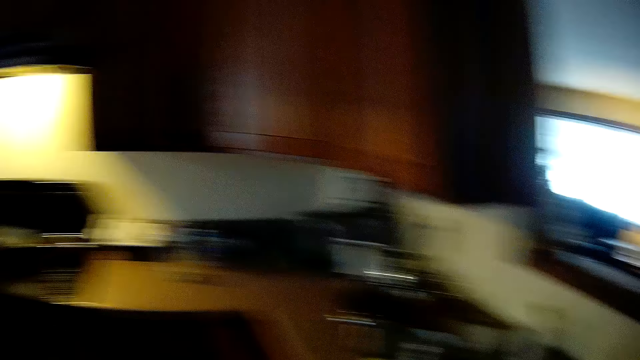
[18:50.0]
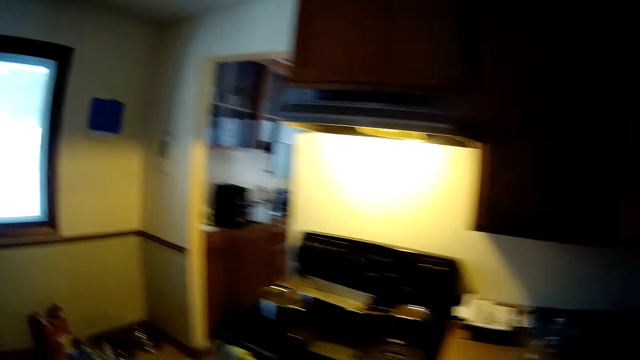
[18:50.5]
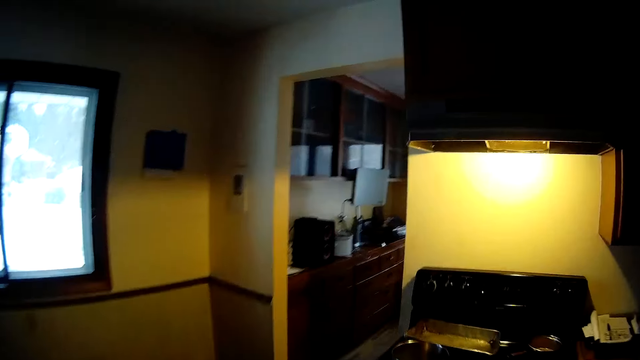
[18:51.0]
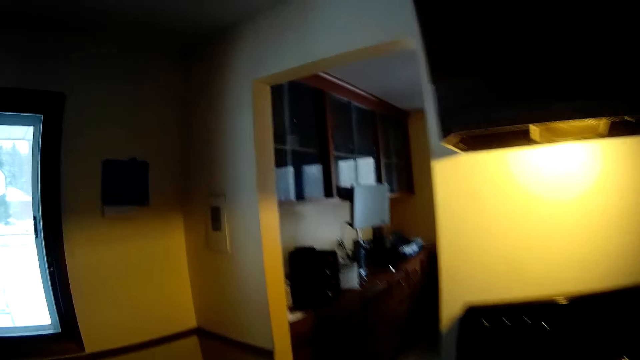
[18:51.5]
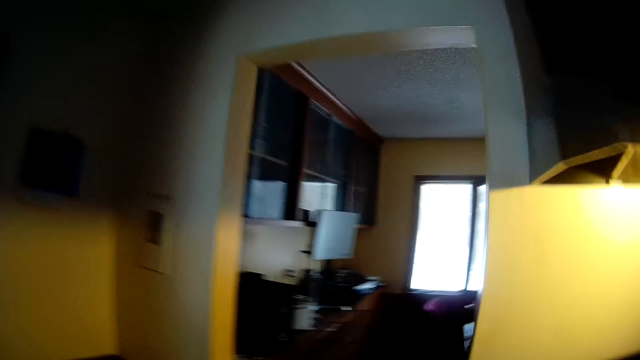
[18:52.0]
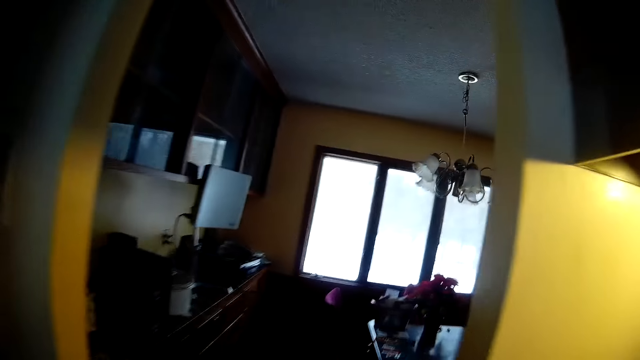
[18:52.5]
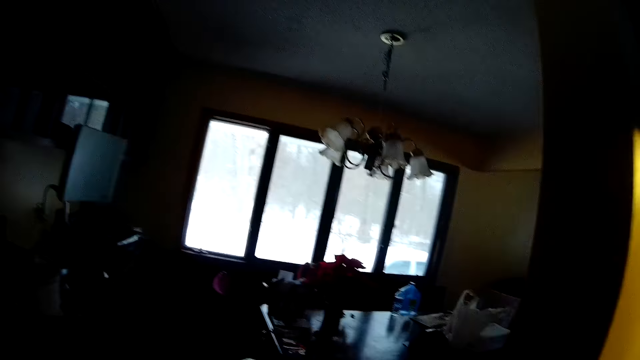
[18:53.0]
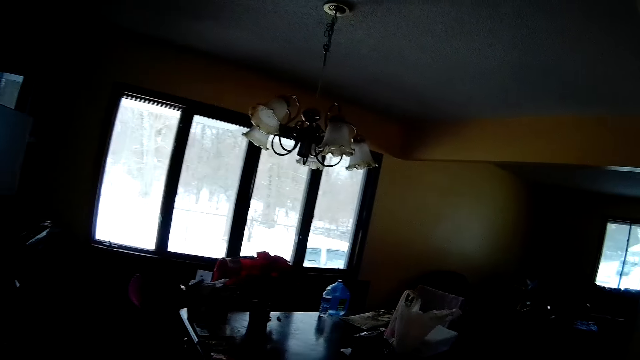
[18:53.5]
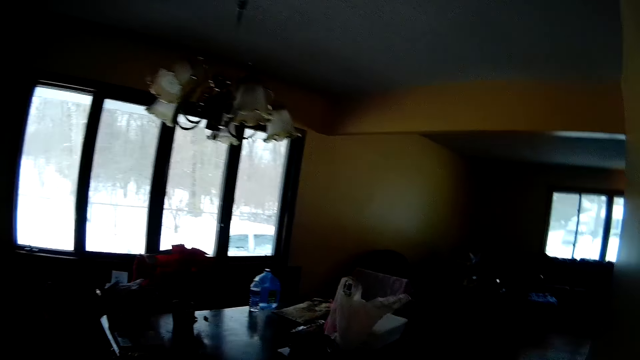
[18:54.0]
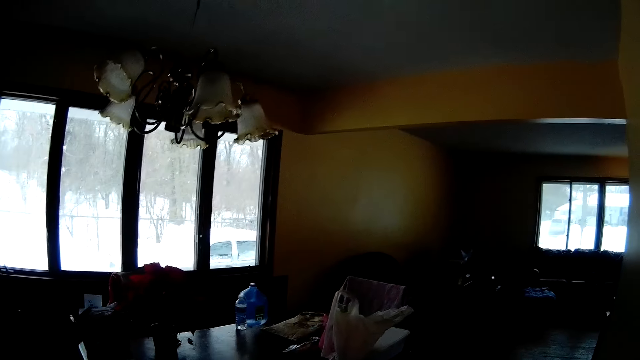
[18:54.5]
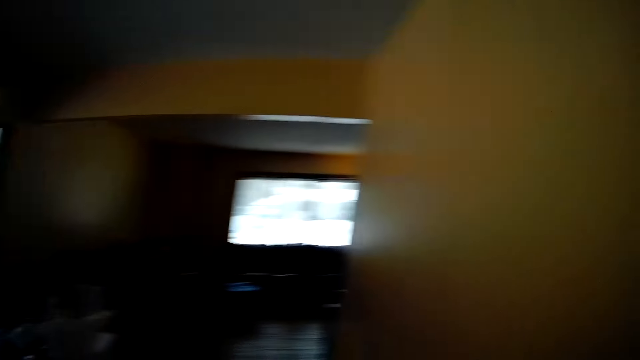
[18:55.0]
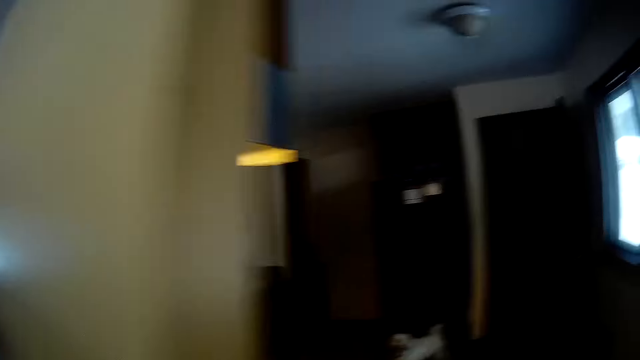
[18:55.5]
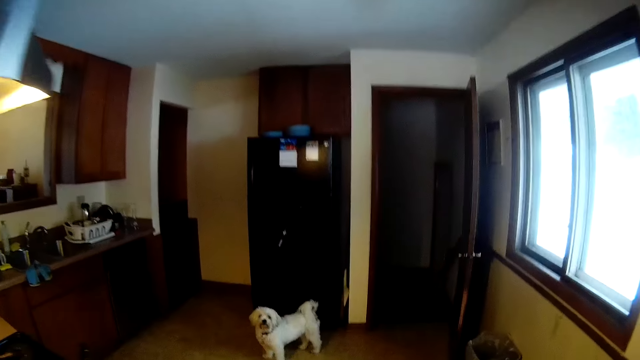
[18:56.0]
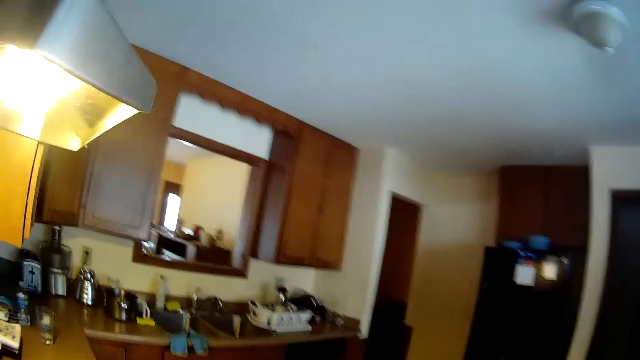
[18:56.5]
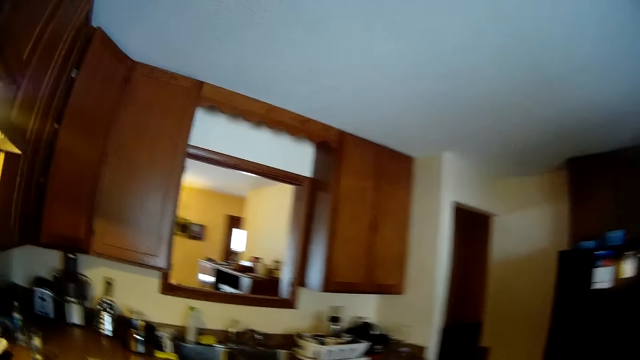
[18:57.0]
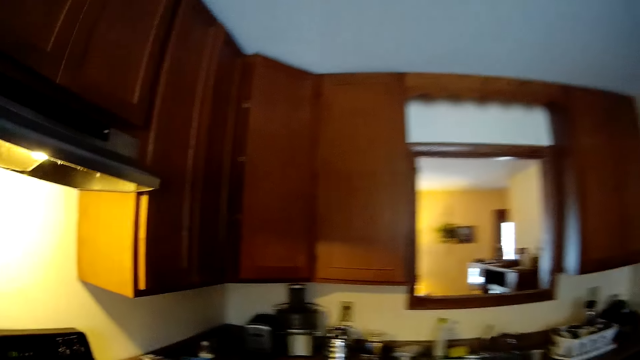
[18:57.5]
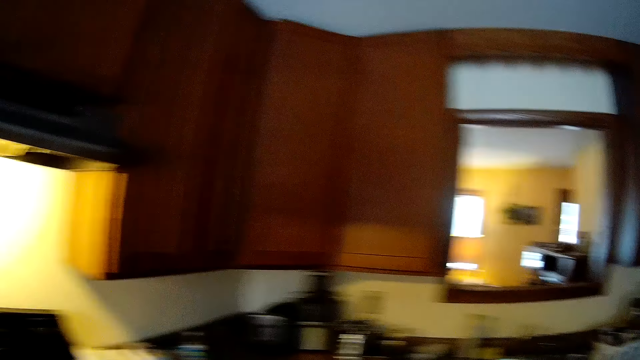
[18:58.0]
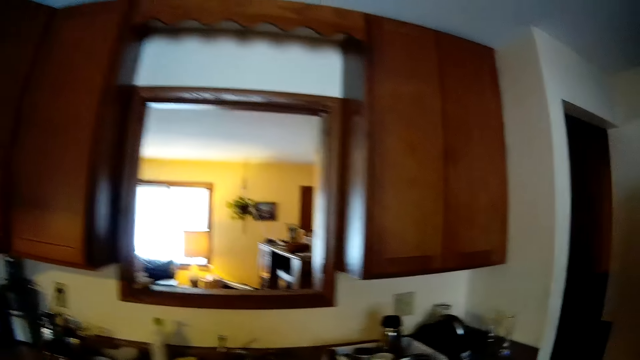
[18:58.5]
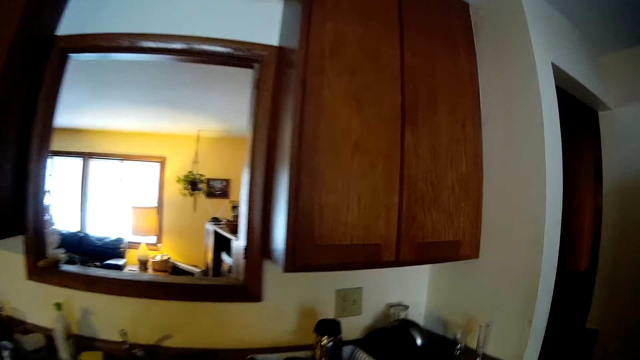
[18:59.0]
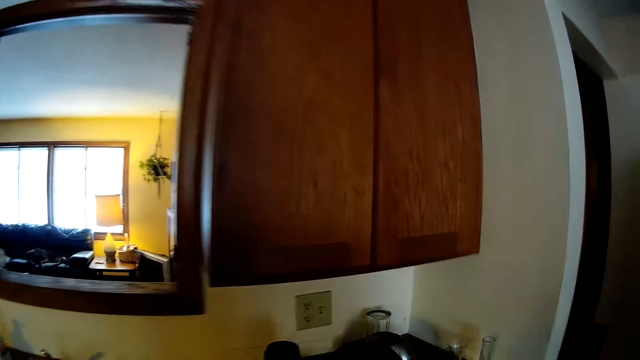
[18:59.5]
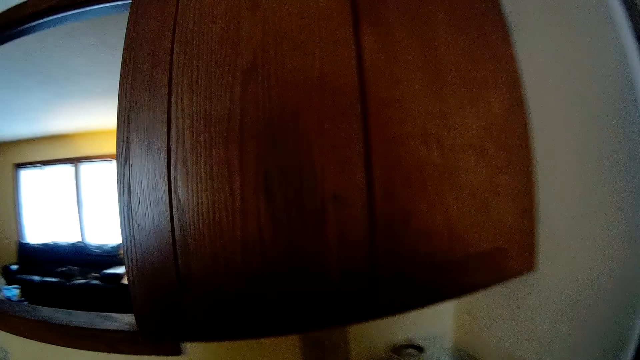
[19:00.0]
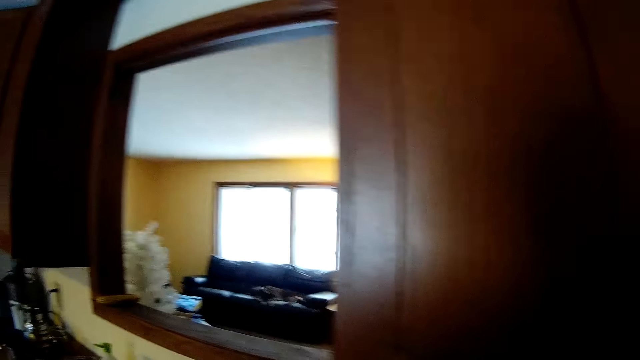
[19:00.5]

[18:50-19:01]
The camera wearer walks into the dining room. They walk towards the kitchen sink and open the door.

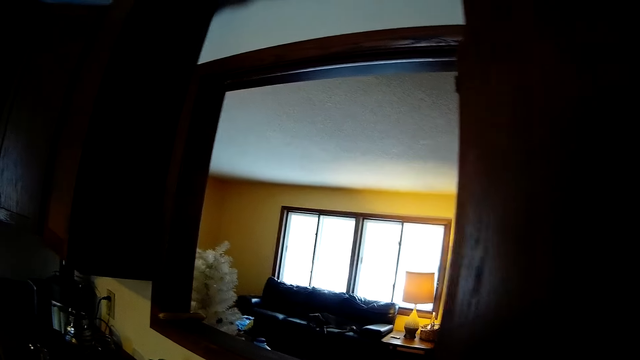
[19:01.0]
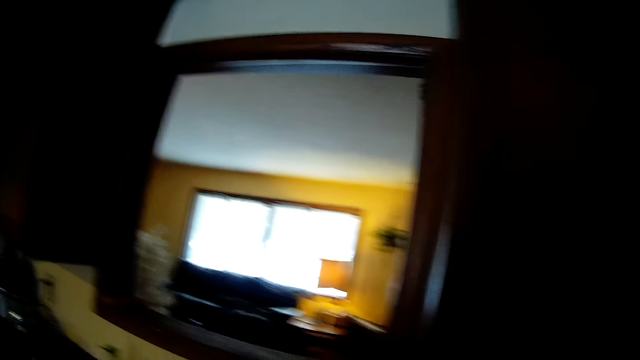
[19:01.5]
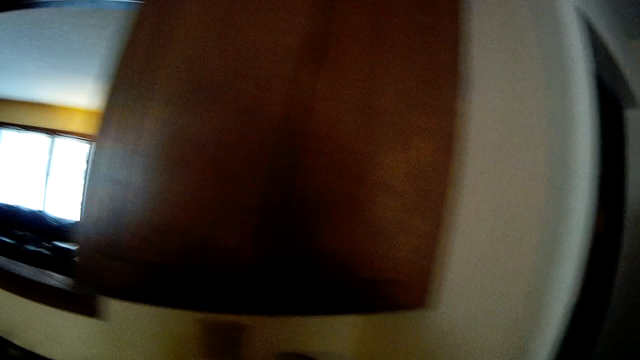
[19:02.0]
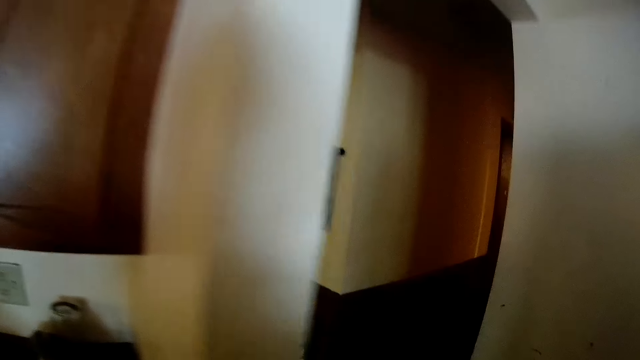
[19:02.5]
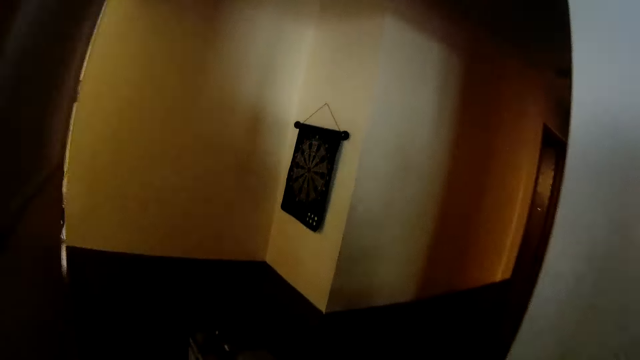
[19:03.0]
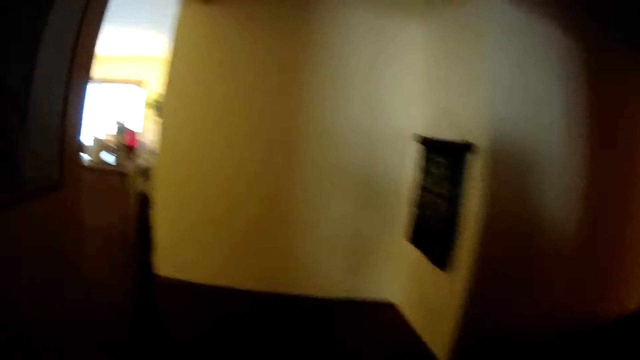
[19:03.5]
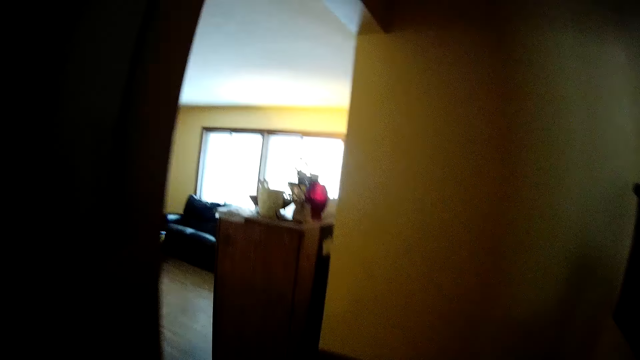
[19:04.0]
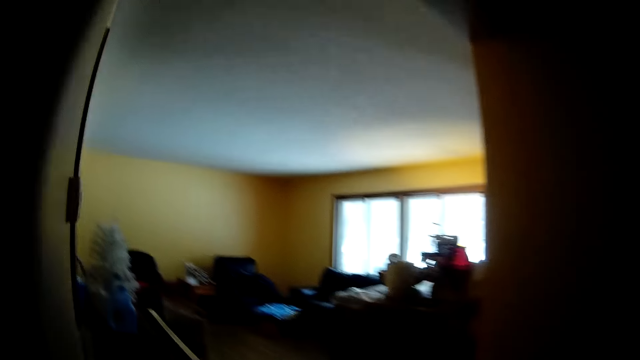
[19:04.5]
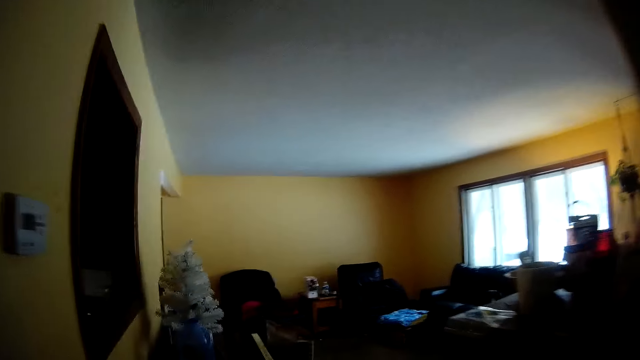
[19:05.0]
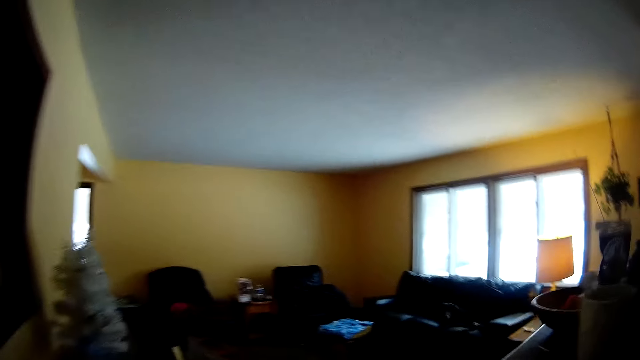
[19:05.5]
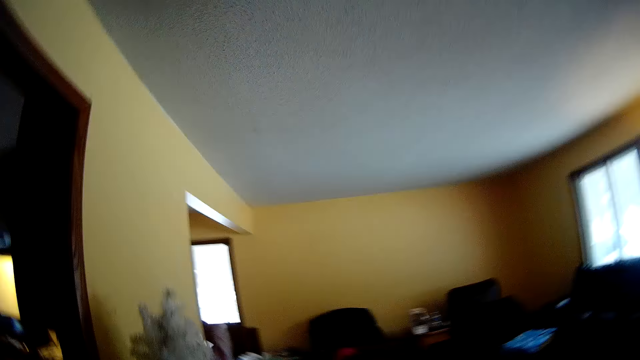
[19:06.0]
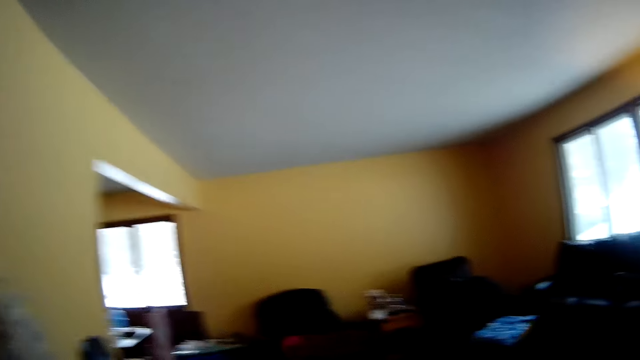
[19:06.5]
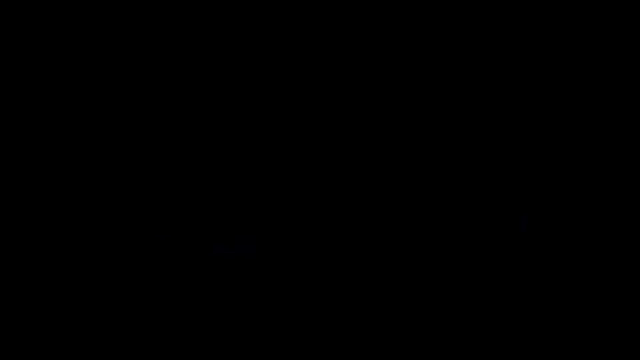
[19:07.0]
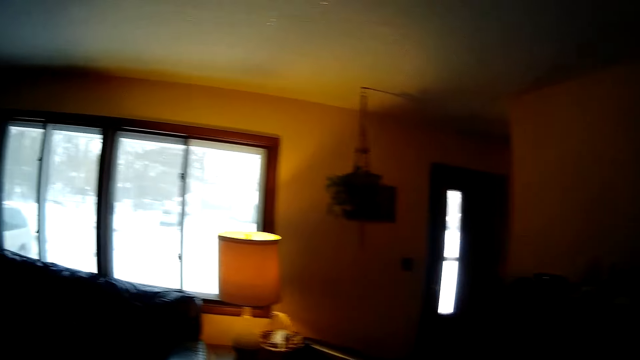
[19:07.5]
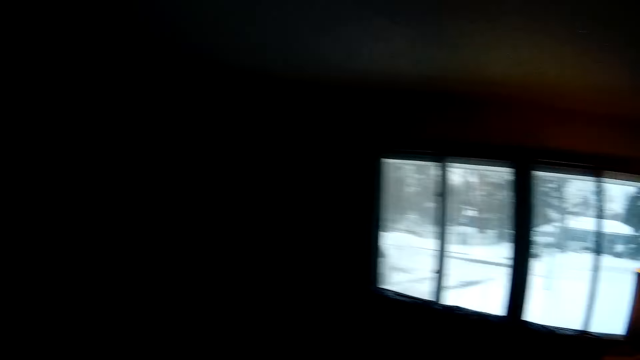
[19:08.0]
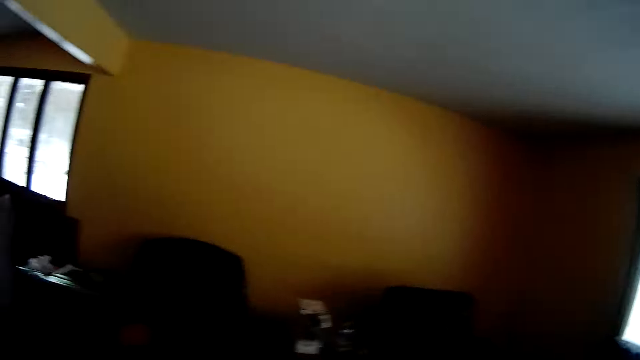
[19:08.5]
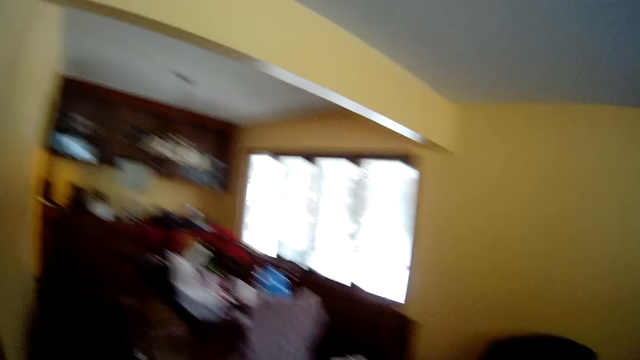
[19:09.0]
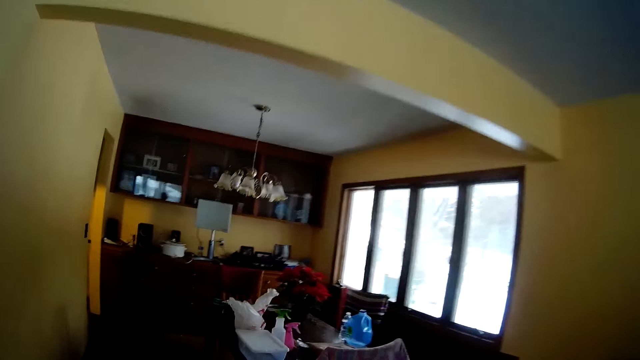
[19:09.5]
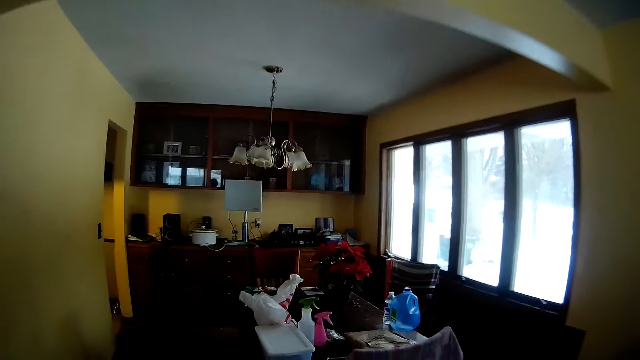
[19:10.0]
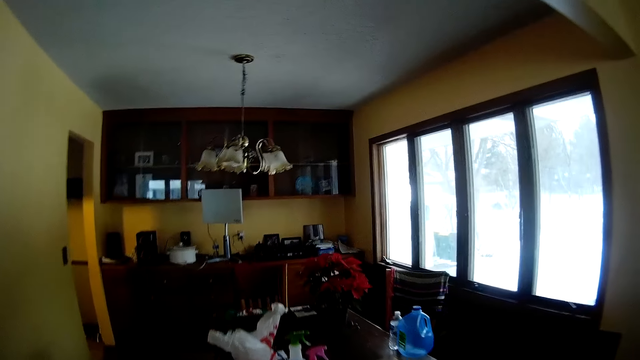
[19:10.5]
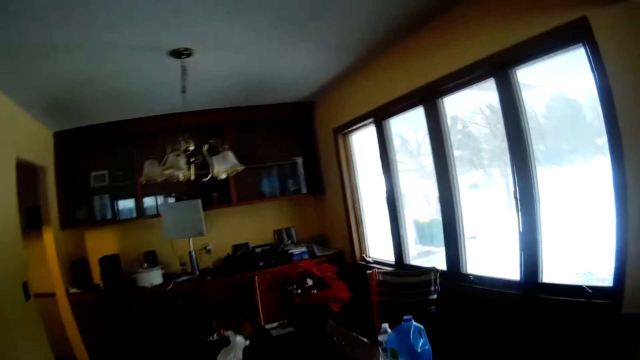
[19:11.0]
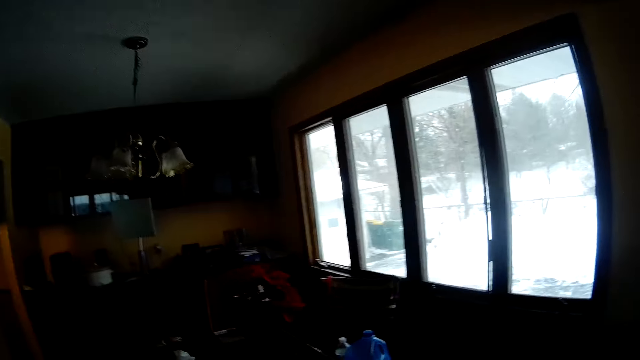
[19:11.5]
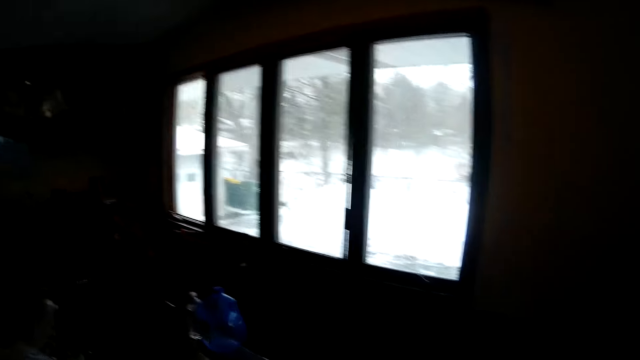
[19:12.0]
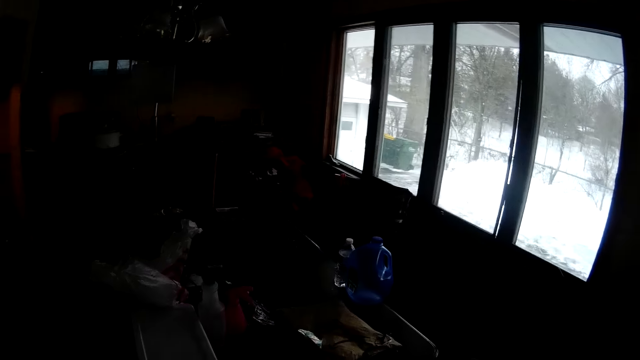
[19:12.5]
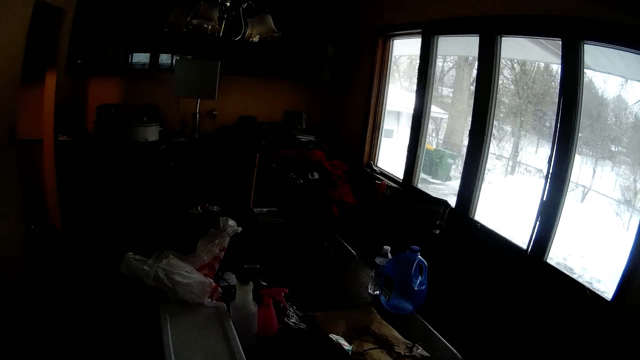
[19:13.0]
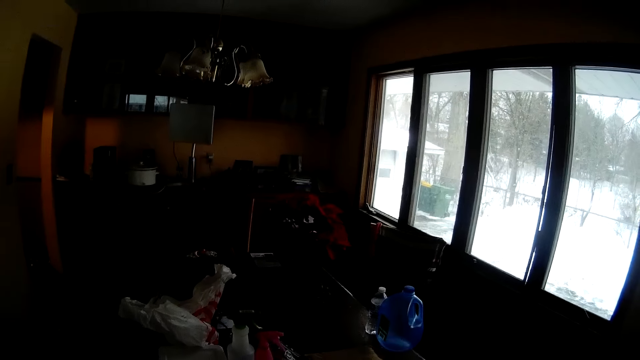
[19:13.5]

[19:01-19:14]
The camera wearer walks into another room. They walk towards a chair. They walk into another room again.
